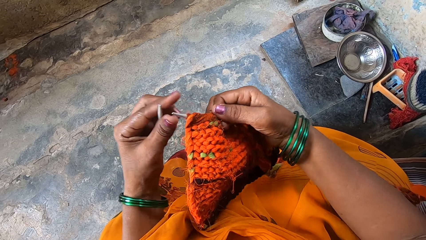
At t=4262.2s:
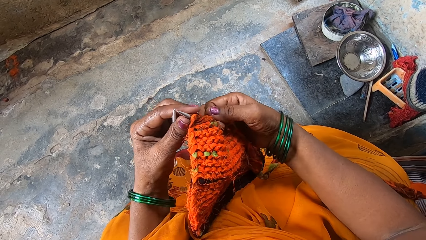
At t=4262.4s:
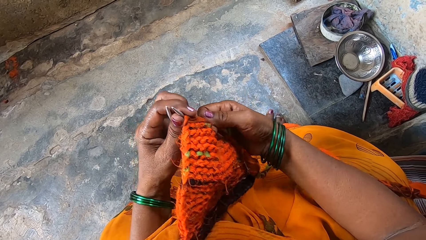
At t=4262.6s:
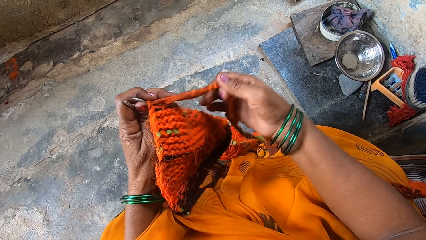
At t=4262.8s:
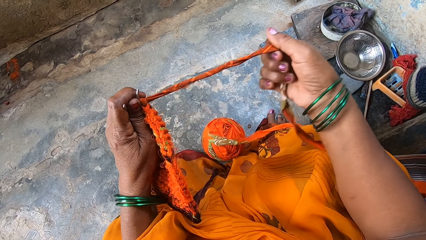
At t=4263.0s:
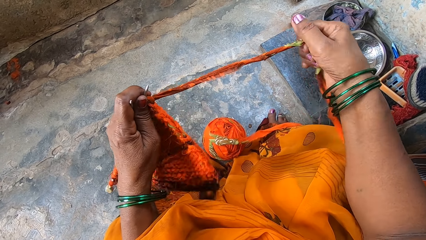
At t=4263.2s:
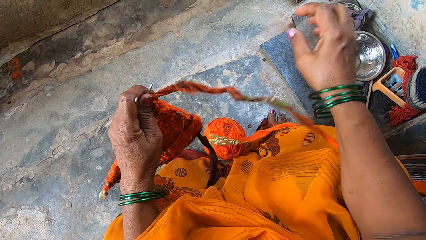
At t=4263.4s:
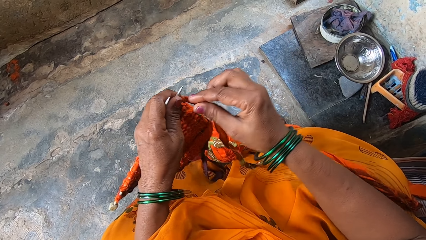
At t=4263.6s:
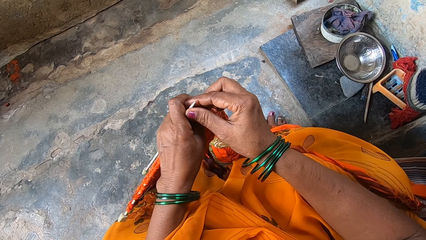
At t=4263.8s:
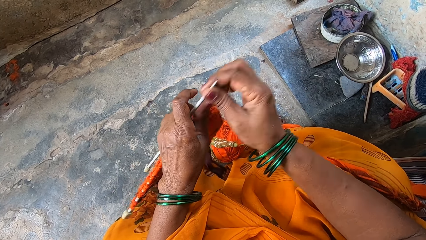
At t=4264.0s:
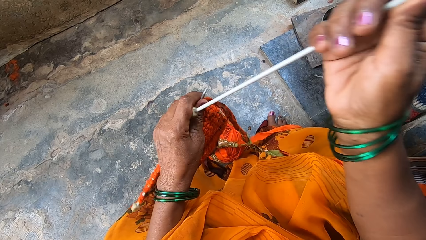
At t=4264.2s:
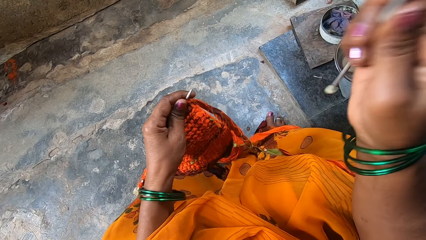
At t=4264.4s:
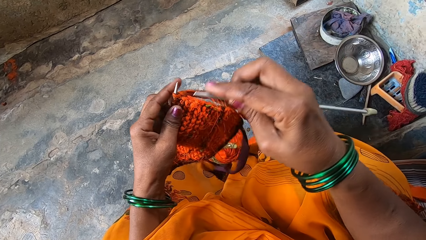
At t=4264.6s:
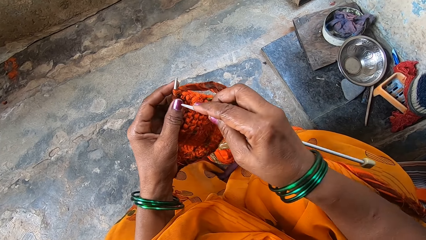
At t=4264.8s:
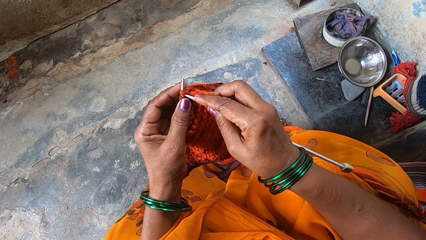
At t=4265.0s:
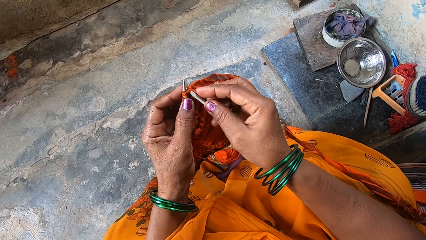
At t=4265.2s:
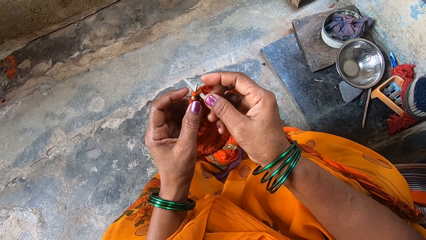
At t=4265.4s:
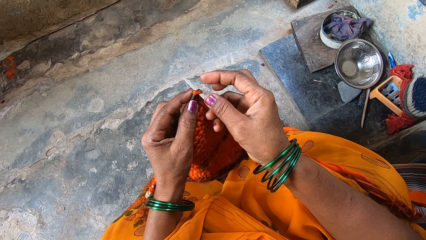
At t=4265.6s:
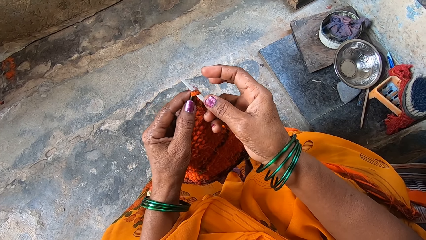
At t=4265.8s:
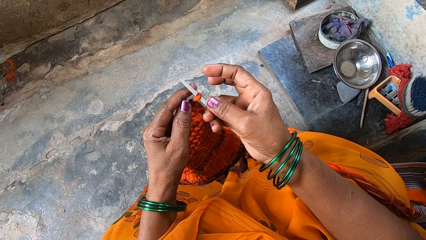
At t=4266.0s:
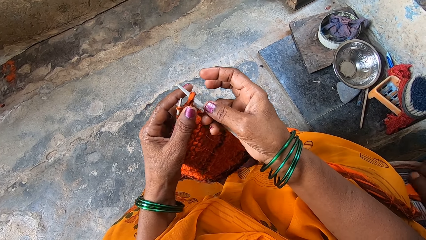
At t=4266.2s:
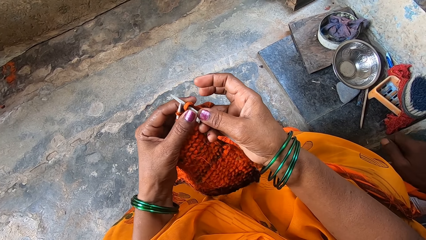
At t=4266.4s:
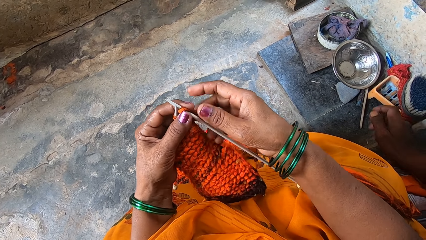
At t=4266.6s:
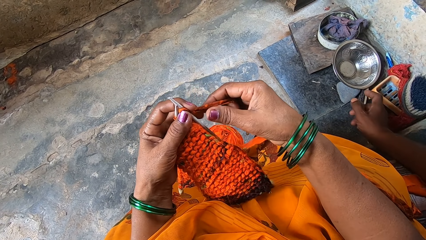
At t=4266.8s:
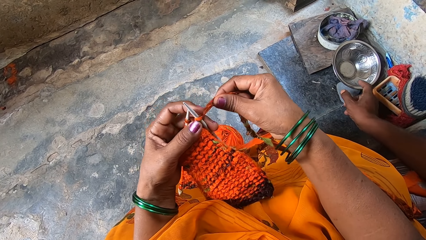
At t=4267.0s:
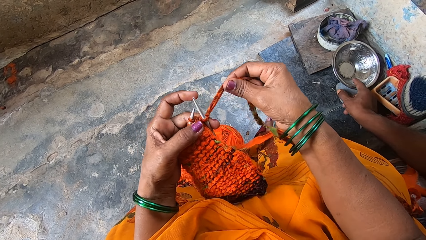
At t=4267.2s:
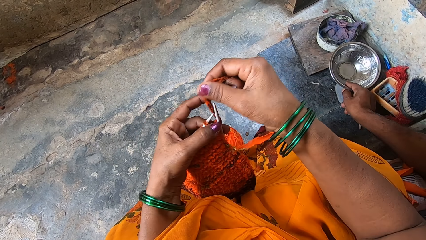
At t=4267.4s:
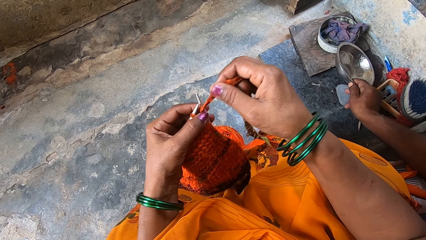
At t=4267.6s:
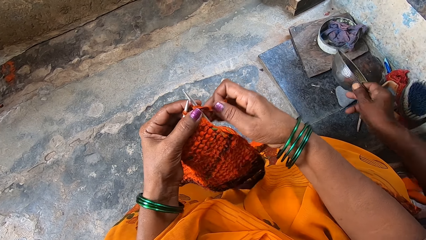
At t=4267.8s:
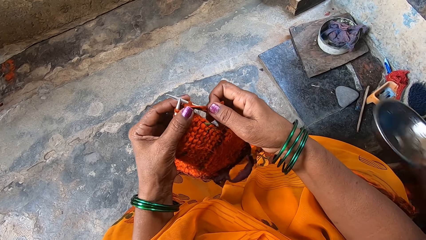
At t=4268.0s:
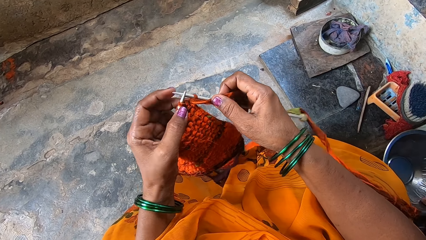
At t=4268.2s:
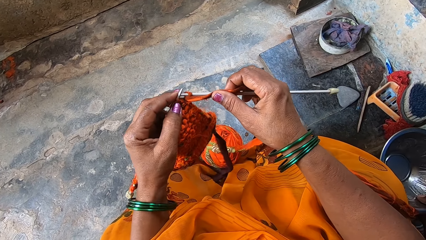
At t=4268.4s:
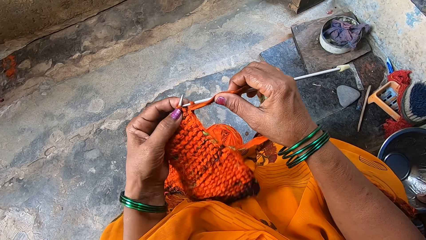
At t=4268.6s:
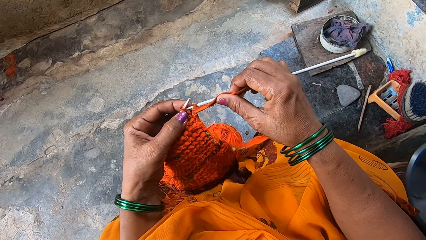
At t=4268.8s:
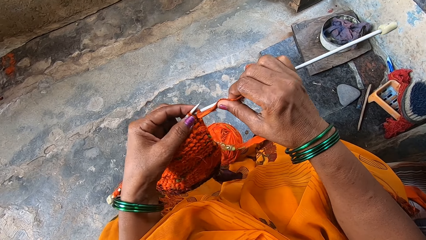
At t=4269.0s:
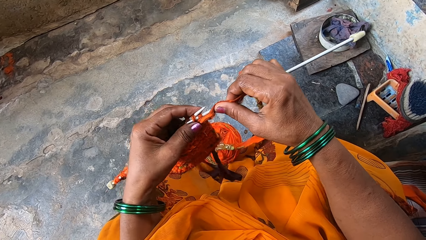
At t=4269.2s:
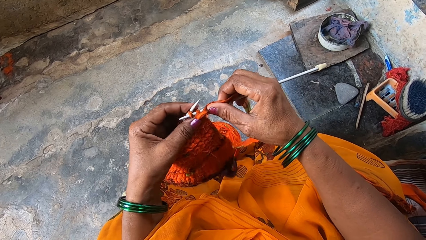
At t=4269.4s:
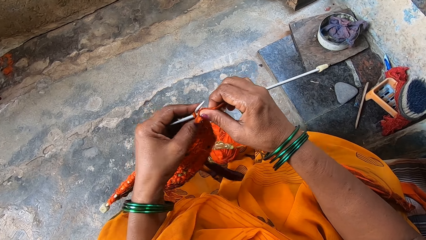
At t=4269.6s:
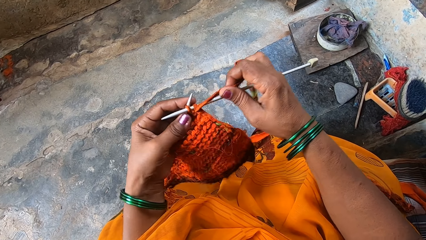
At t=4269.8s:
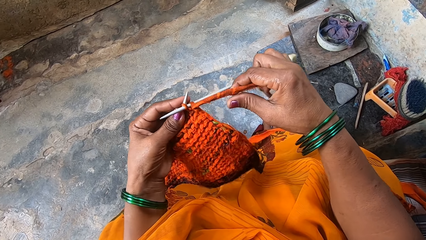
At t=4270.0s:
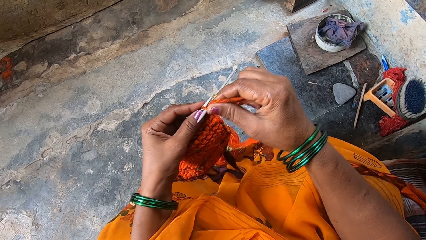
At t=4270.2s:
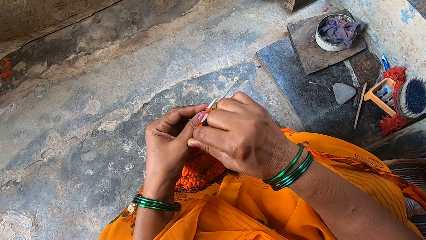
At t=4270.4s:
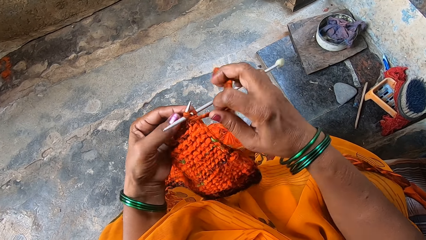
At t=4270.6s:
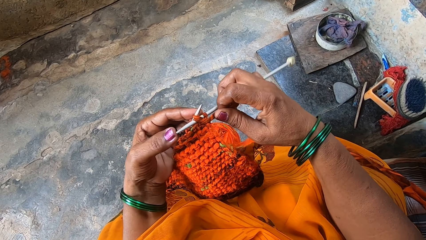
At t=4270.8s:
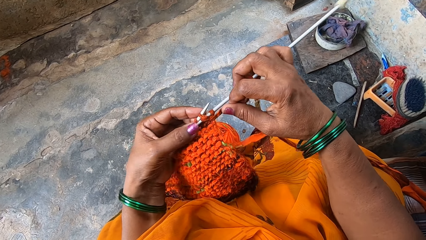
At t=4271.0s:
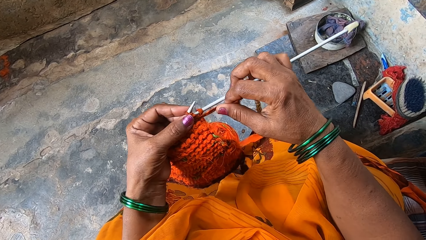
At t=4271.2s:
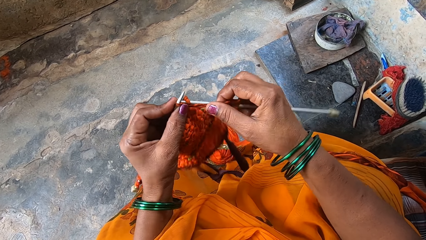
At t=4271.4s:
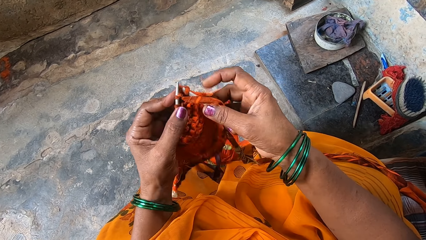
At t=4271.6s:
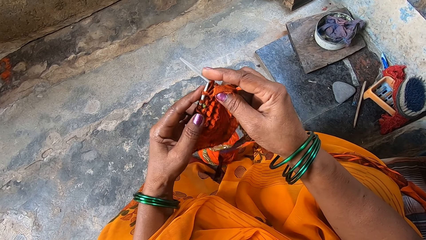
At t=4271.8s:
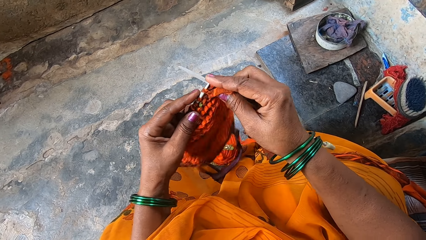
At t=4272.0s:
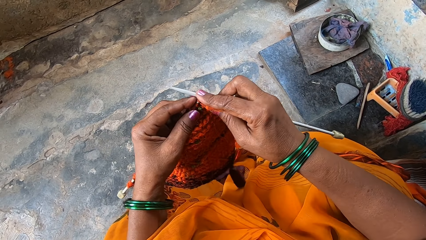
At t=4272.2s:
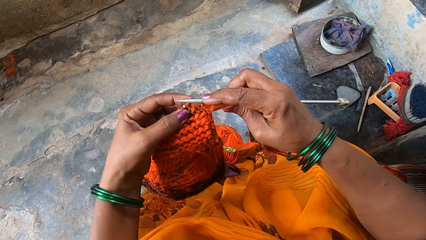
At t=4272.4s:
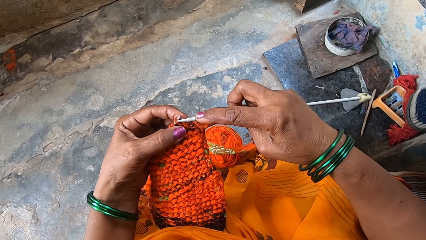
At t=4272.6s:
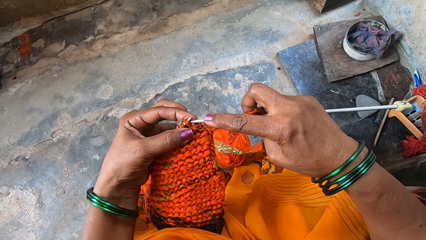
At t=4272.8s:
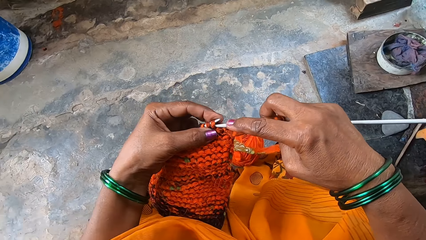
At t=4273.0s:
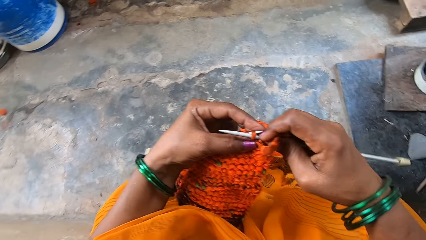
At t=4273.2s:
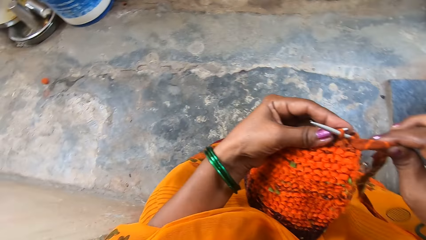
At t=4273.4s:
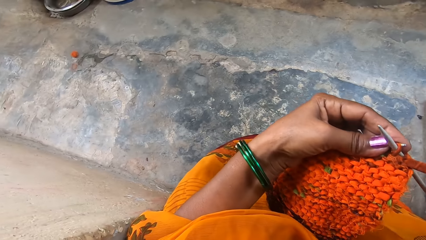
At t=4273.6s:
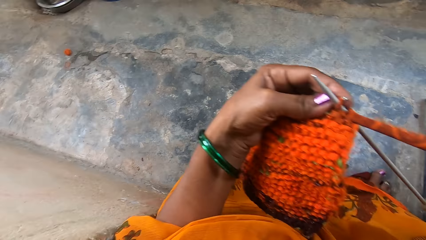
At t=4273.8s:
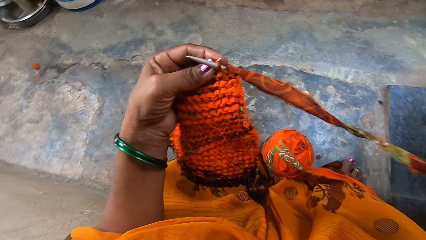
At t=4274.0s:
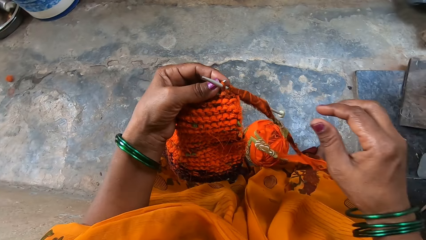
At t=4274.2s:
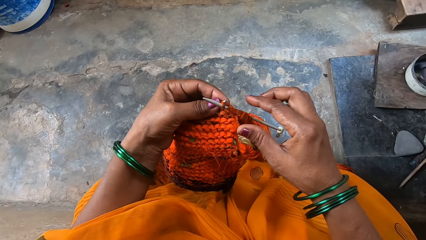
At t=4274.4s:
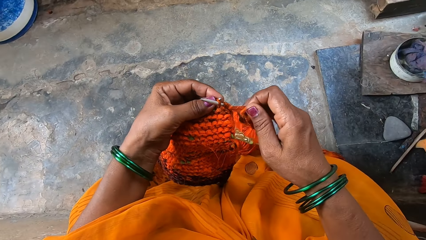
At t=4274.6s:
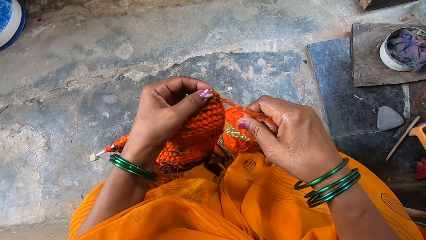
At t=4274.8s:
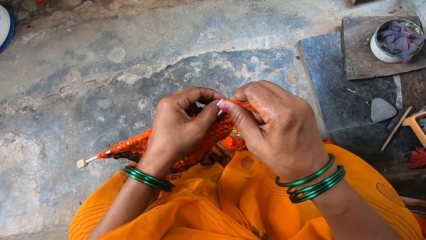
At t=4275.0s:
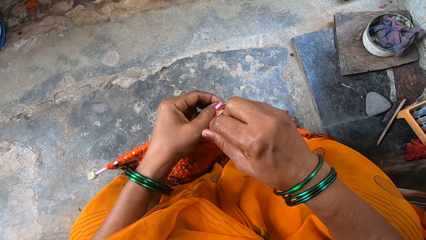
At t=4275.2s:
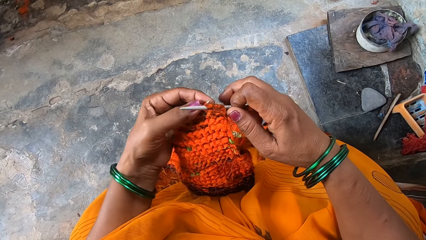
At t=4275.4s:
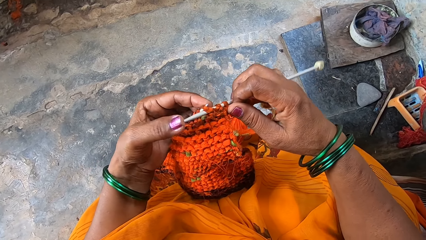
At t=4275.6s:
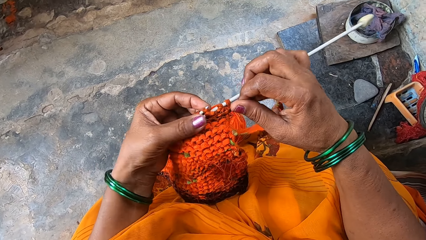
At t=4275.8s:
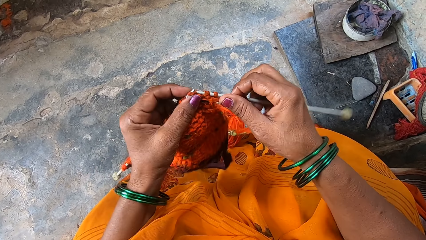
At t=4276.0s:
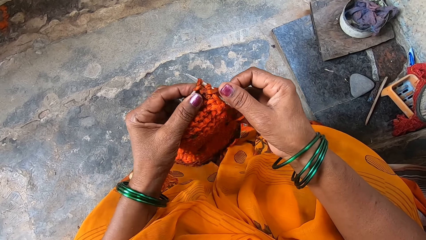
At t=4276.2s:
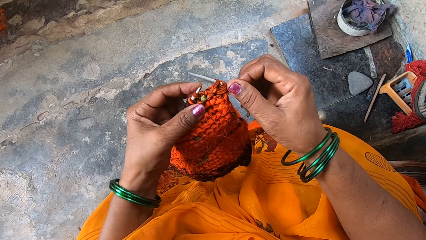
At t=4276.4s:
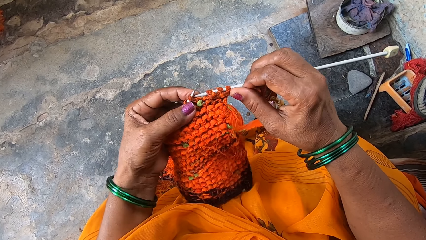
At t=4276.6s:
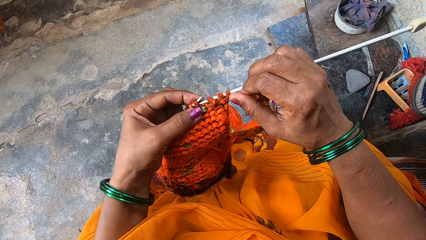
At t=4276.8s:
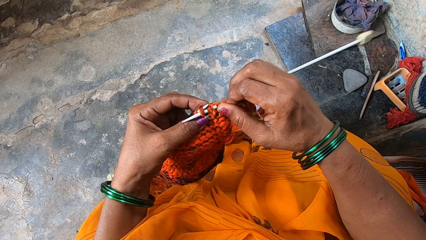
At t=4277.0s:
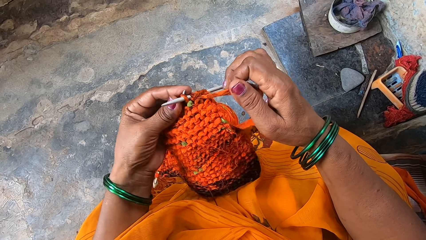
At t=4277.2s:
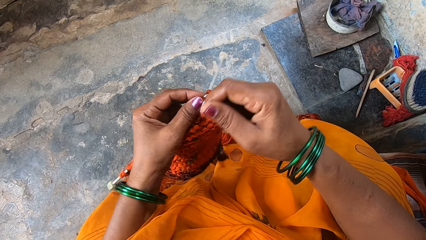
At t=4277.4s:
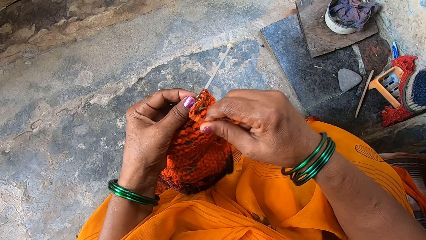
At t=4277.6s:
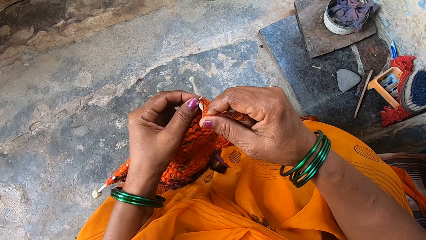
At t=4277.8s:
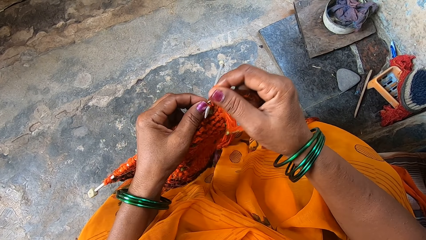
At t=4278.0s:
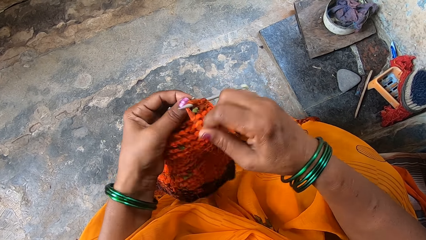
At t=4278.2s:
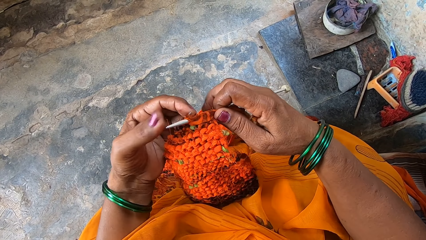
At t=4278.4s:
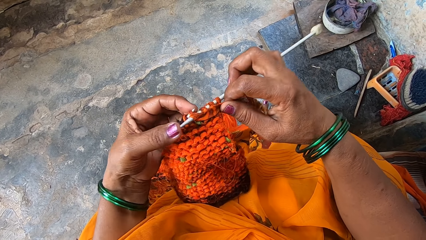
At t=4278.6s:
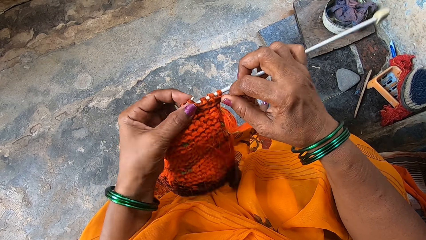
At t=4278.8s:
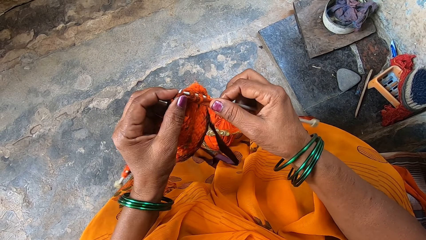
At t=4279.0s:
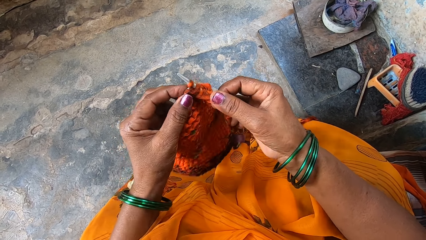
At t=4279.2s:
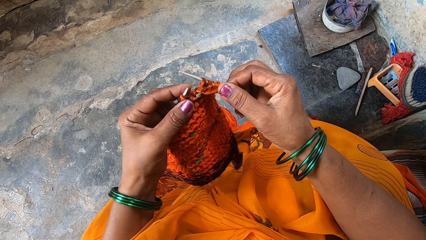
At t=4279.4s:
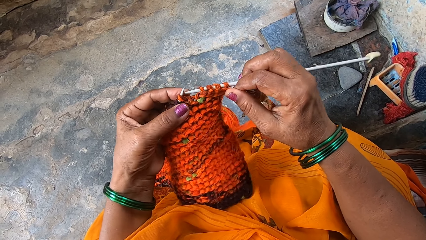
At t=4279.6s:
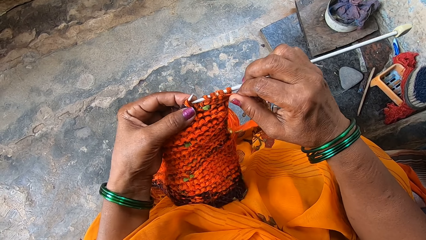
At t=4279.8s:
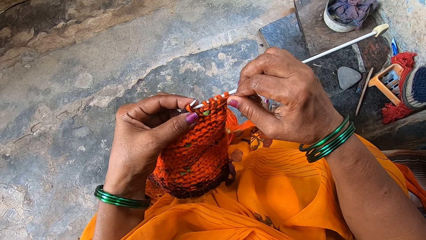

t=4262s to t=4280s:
The camera wearer stretches the knitting thread. They pick up a knitting needle. They knit a fabric with the knitting needle. They turn around. They stretch the knitting thread. They knit the fabric with the knitting needle.
